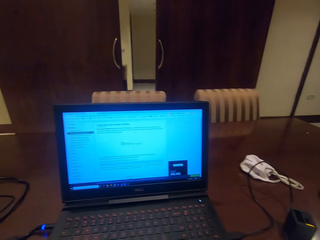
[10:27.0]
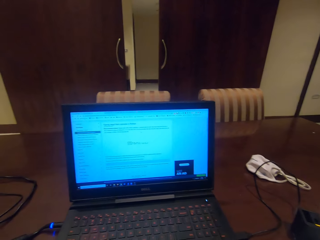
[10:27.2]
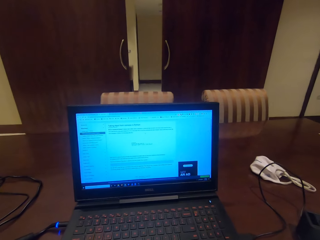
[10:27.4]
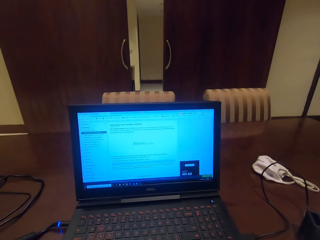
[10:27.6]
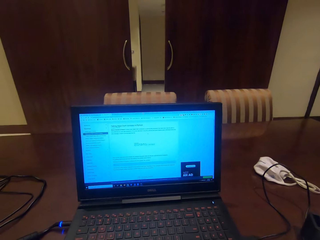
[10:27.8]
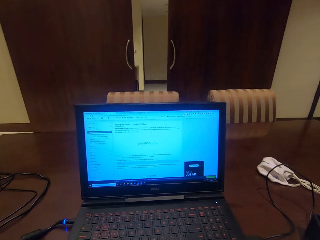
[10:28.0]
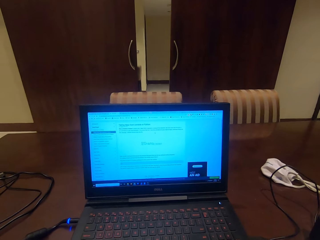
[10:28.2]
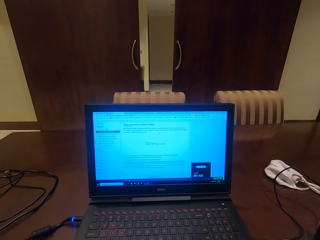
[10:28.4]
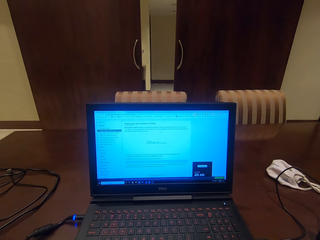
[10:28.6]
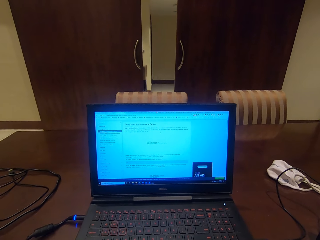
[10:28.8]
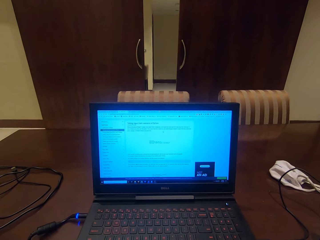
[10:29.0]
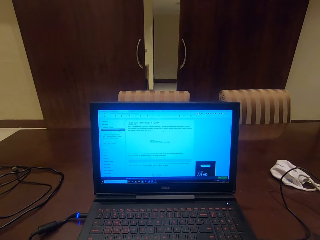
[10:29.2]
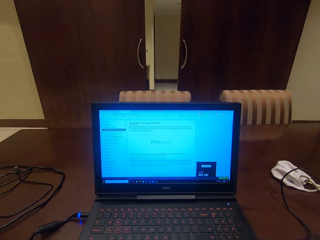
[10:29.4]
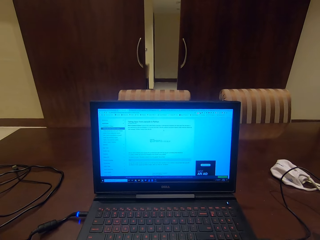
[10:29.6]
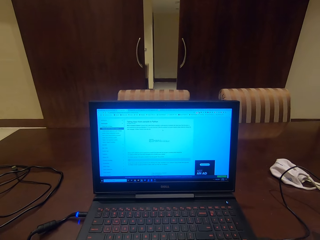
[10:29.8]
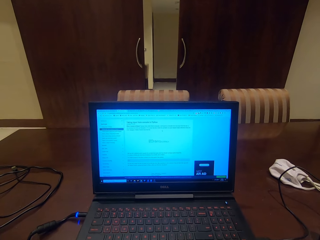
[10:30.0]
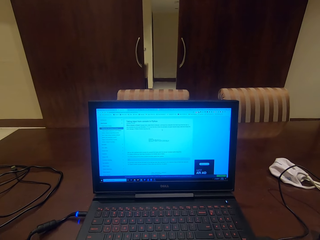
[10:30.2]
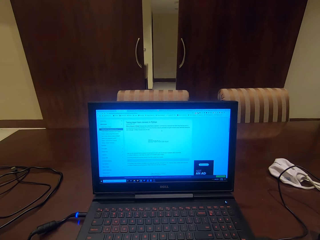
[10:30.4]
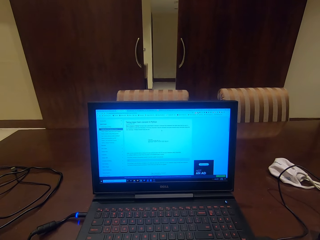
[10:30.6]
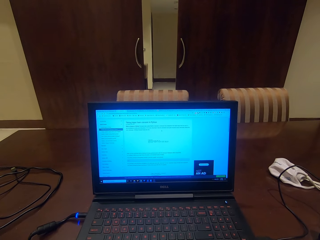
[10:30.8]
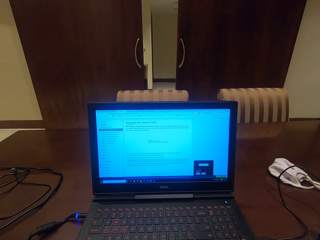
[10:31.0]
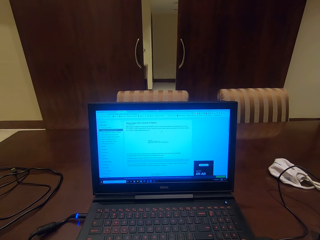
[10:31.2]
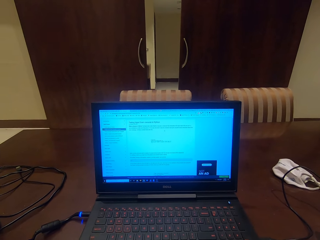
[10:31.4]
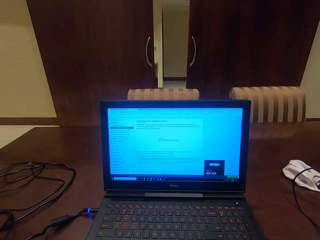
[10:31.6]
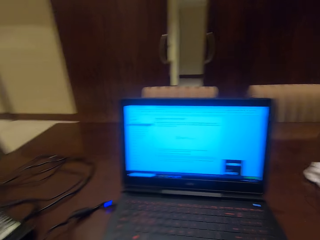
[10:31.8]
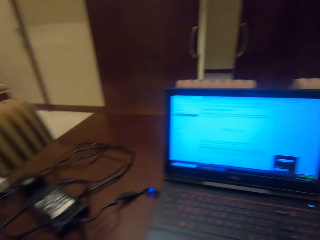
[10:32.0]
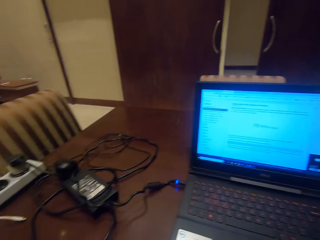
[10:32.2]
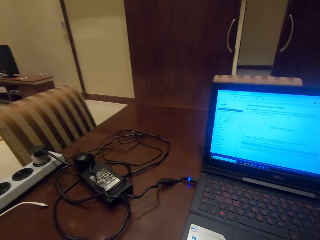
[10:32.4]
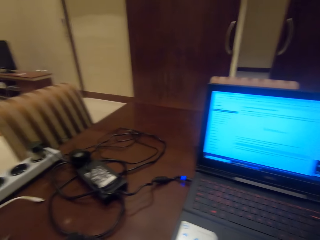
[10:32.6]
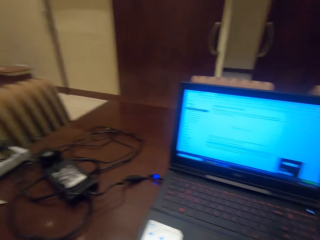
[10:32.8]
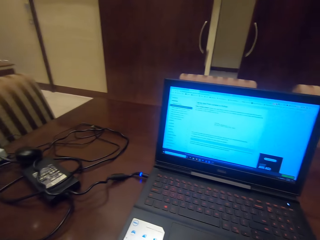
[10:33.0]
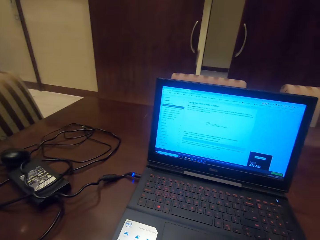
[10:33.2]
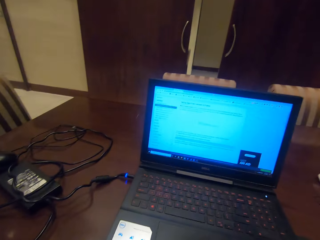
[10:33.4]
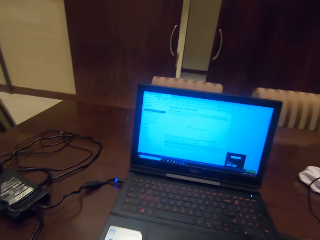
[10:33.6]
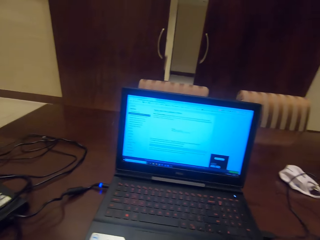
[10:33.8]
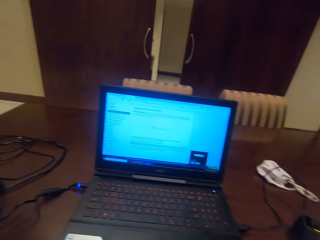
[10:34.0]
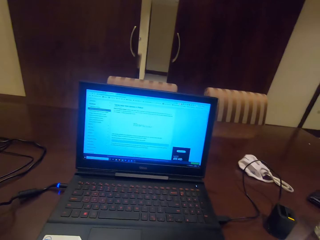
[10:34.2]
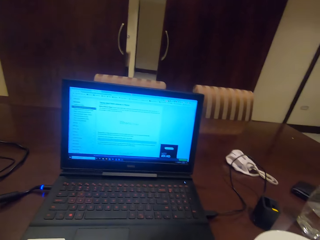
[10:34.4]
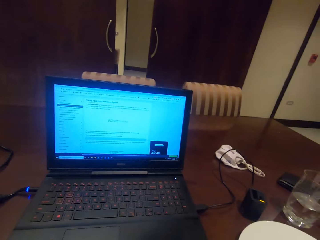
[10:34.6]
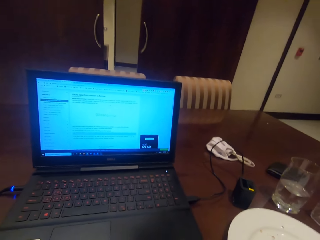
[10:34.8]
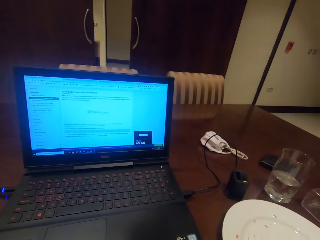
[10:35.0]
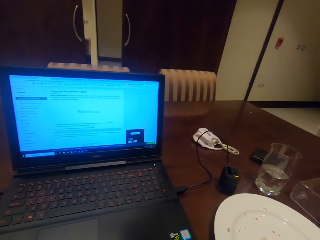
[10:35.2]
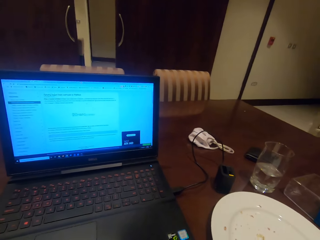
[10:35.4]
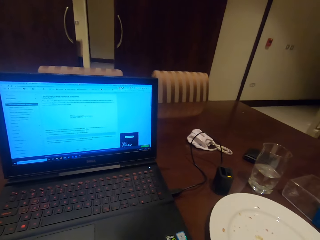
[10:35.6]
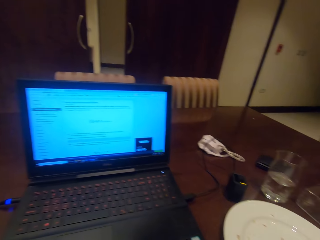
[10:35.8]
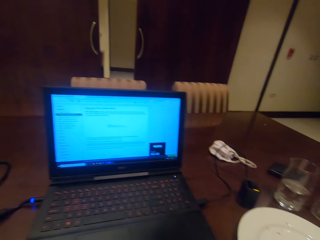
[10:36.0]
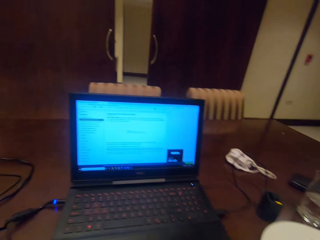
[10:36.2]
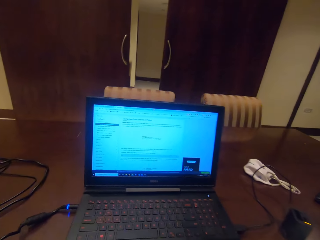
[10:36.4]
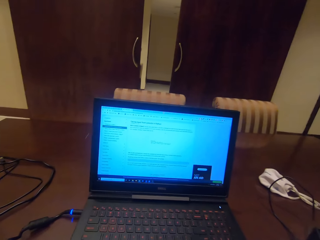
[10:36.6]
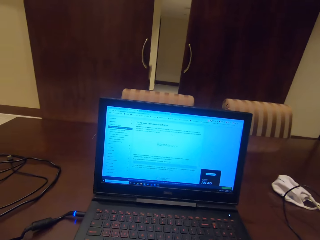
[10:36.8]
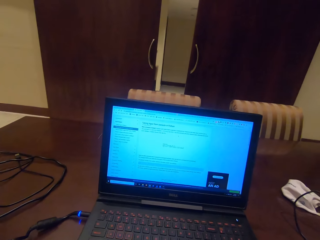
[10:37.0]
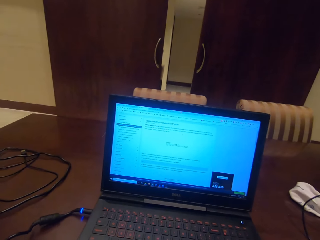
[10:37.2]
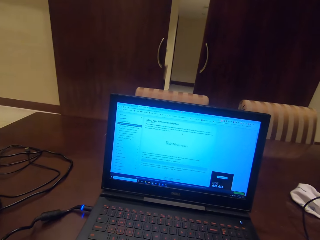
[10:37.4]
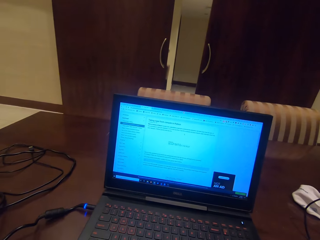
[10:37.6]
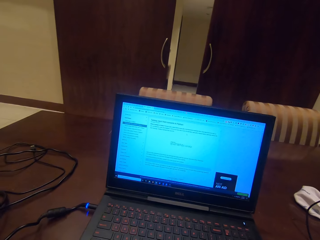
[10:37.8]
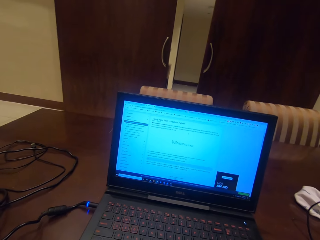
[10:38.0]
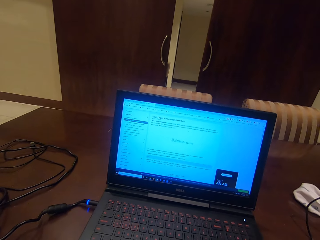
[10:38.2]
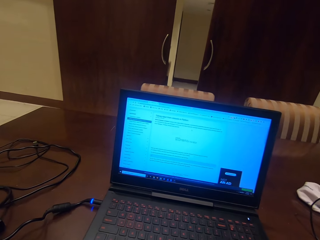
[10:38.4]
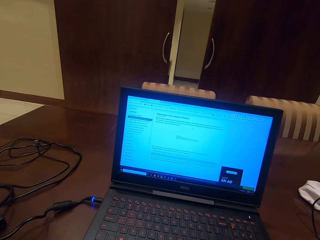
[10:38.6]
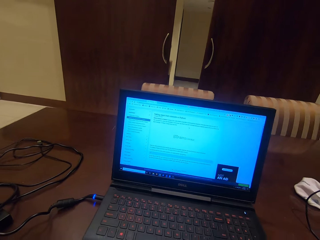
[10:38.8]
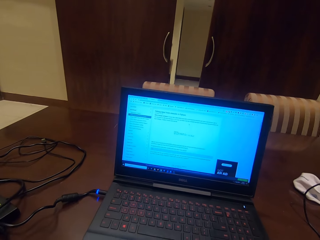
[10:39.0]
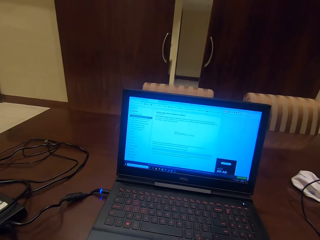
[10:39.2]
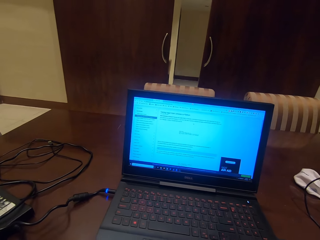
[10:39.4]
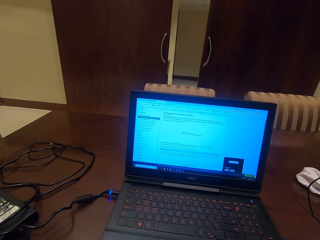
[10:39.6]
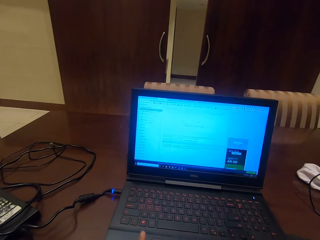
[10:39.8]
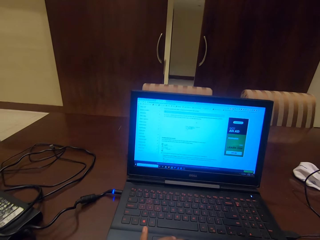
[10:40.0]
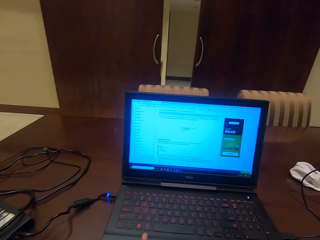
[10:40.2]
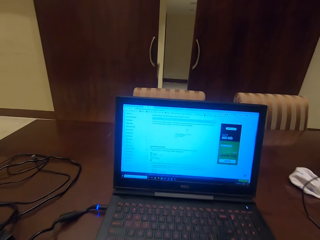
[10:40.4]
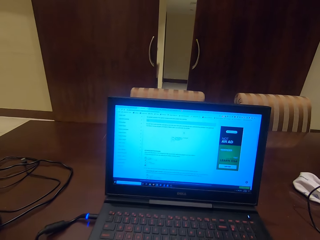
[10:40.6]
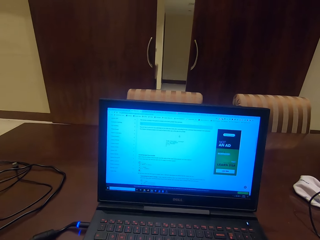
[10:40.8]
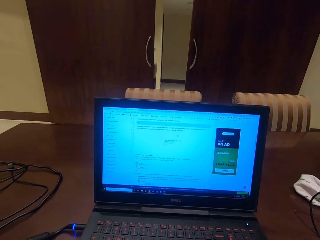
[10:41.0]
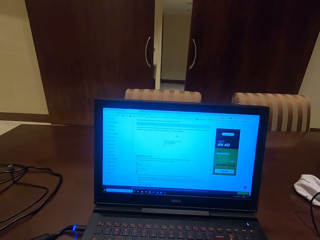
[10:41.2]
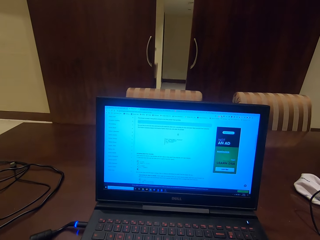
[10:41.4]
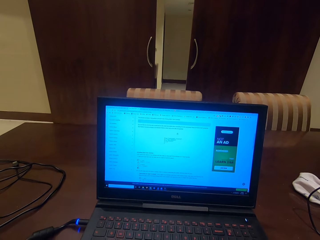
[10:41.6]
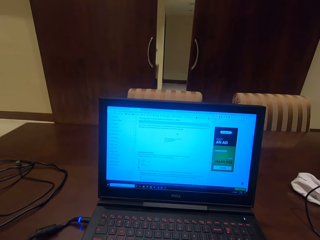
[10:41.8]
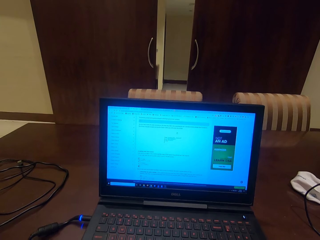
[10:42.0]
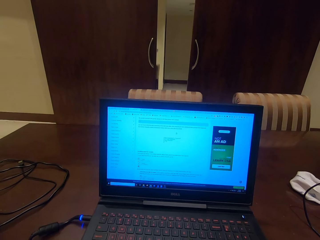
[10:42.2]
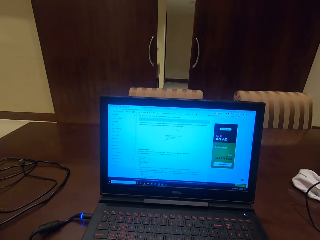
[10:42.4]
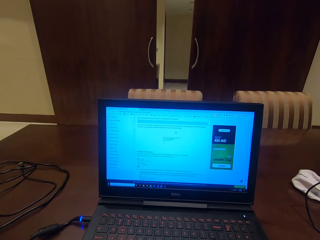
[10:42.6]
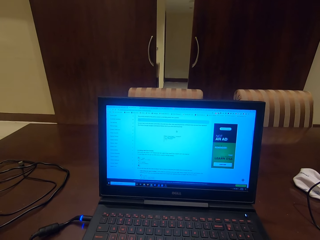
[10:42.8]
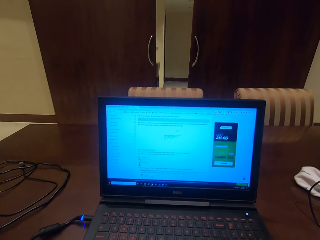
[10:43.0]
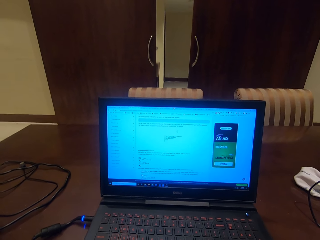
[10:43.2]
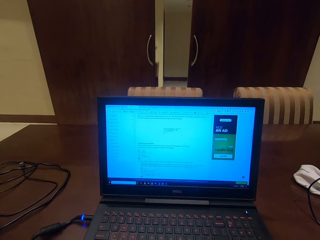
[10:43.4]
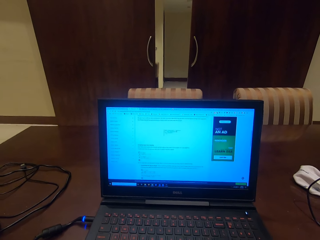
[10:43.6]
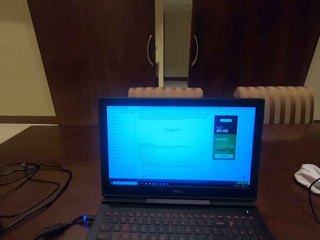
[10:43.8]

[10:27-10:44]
The camera wearer looks around. They go through their laptop.
